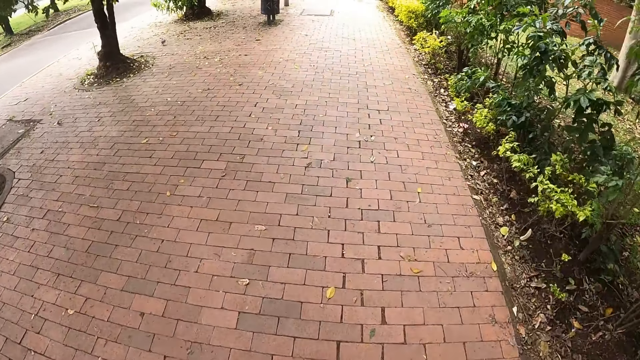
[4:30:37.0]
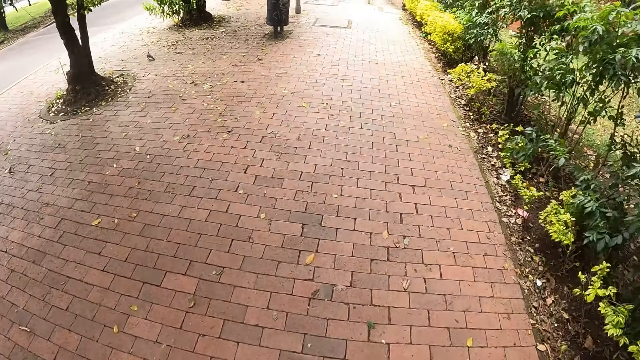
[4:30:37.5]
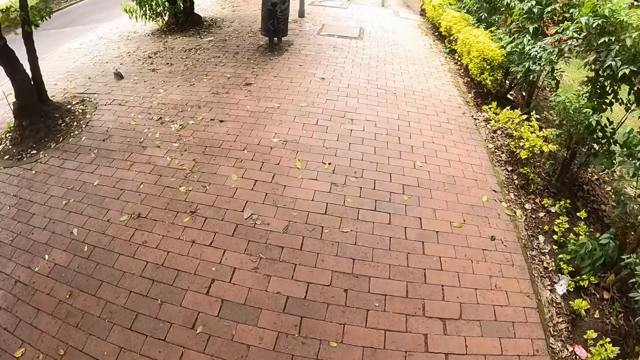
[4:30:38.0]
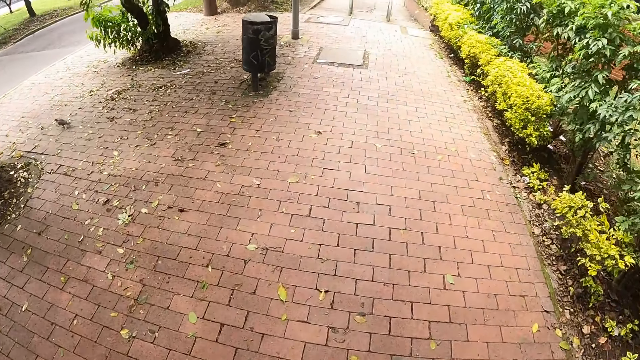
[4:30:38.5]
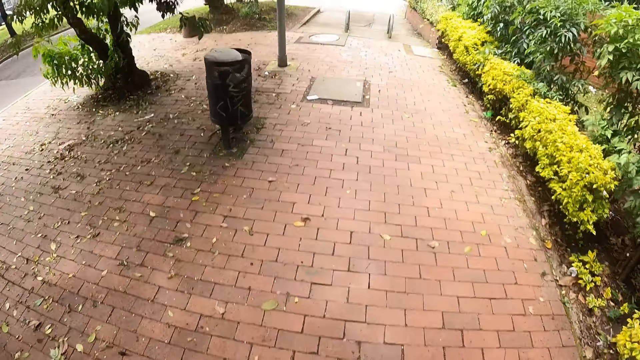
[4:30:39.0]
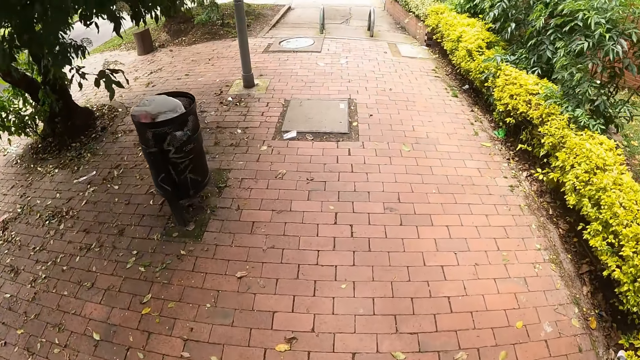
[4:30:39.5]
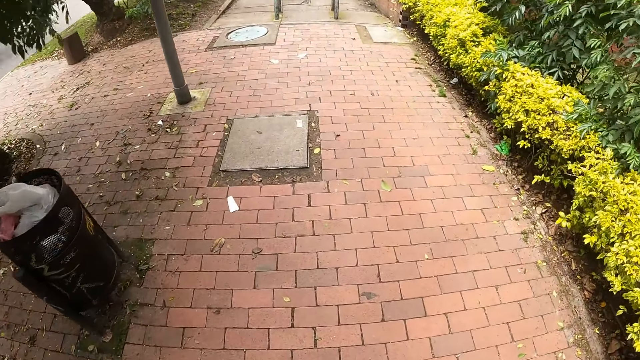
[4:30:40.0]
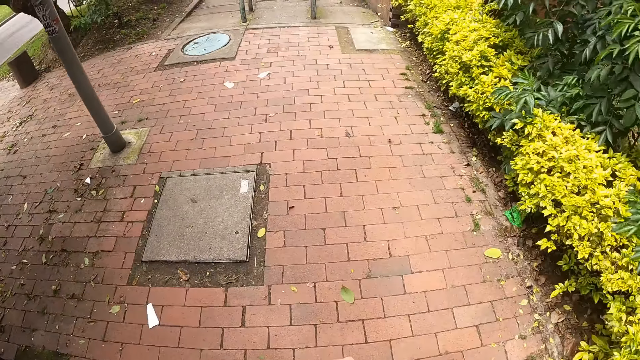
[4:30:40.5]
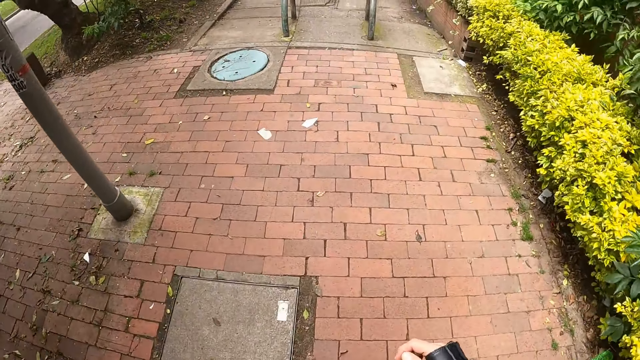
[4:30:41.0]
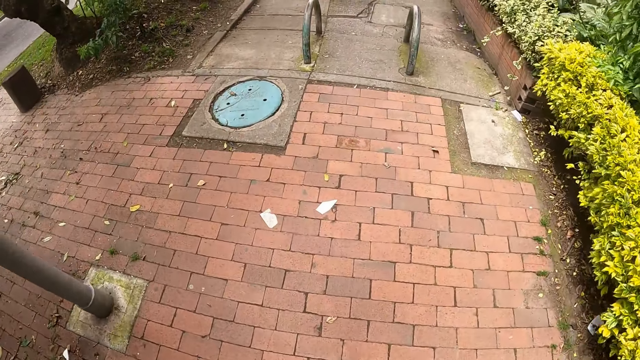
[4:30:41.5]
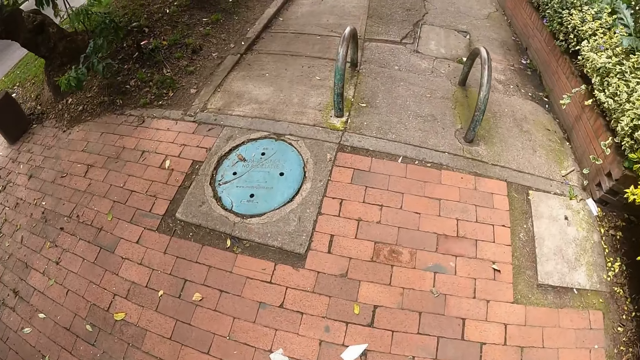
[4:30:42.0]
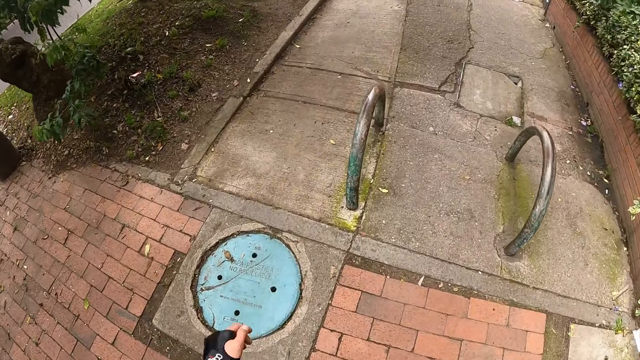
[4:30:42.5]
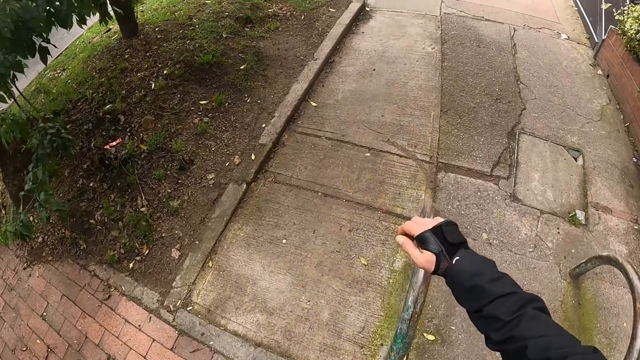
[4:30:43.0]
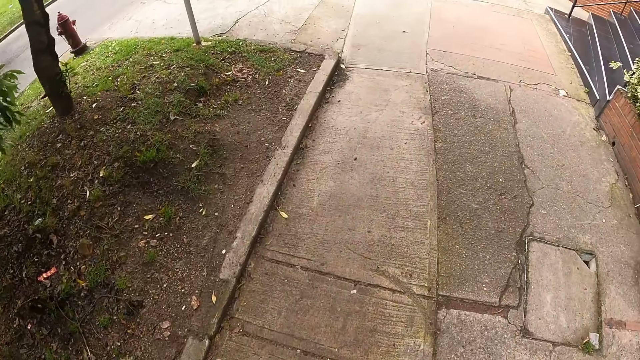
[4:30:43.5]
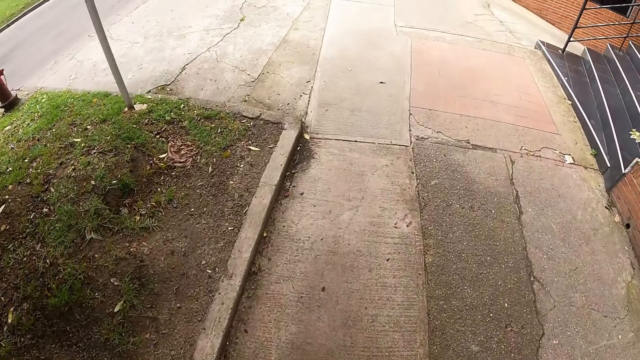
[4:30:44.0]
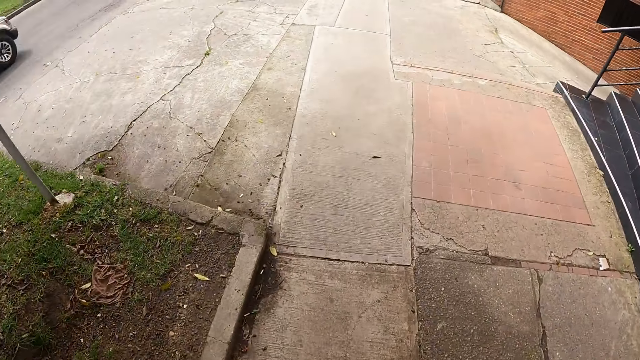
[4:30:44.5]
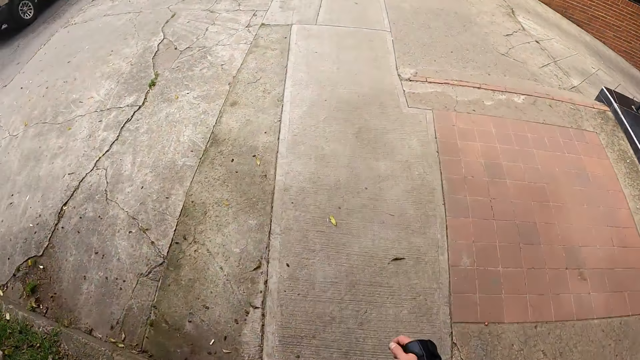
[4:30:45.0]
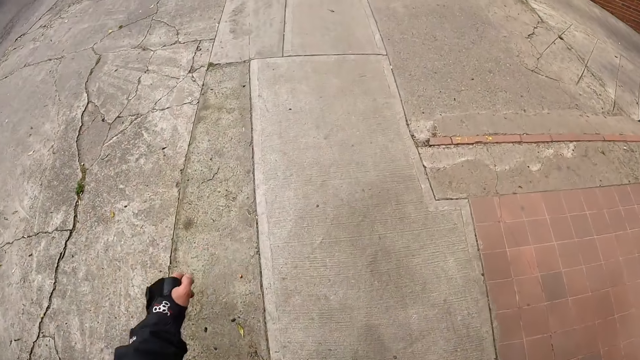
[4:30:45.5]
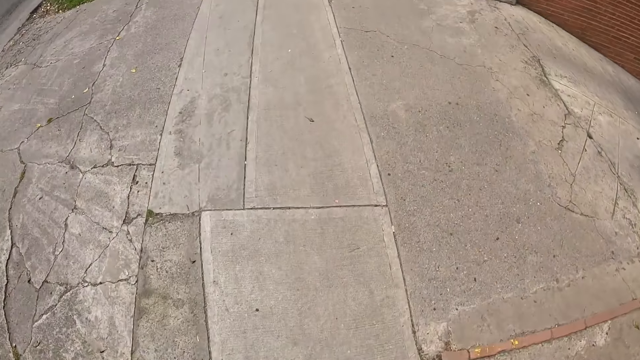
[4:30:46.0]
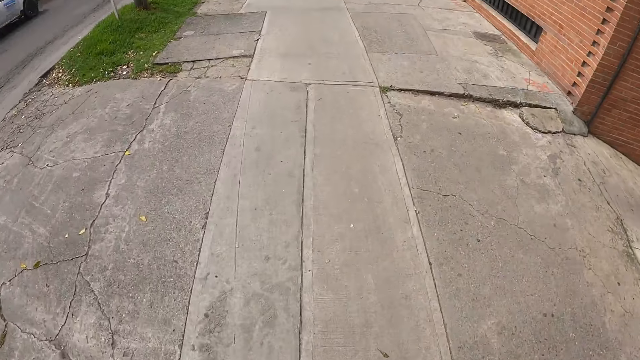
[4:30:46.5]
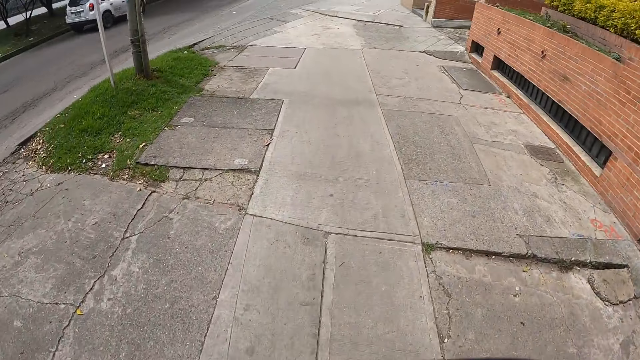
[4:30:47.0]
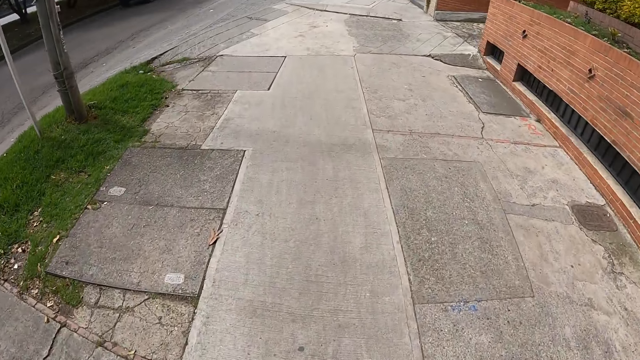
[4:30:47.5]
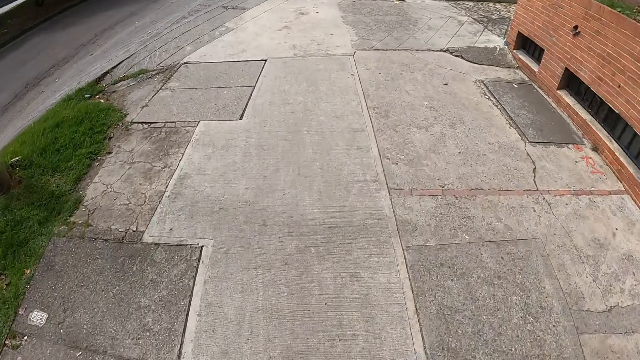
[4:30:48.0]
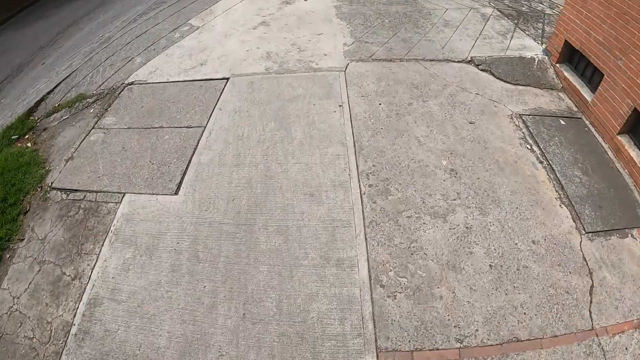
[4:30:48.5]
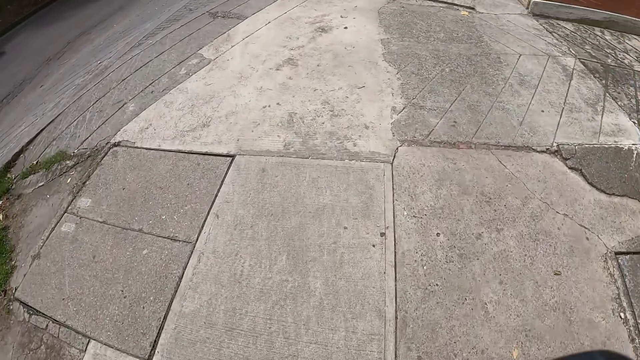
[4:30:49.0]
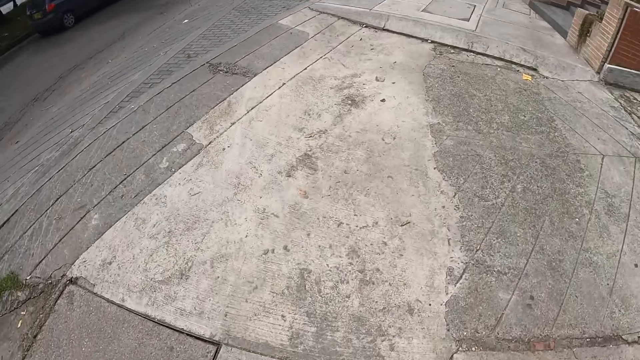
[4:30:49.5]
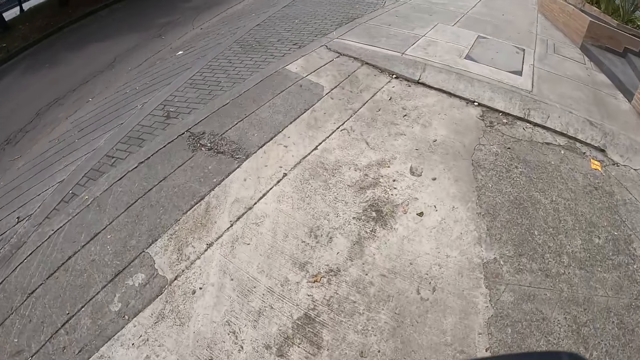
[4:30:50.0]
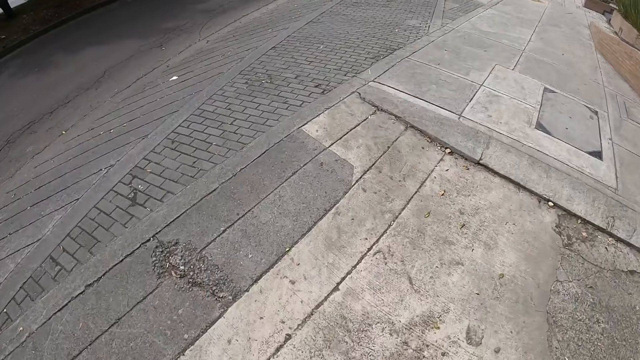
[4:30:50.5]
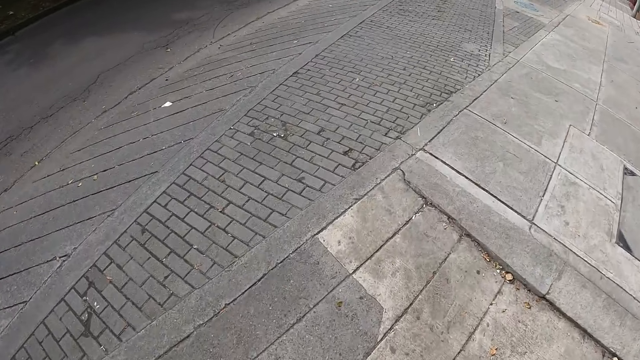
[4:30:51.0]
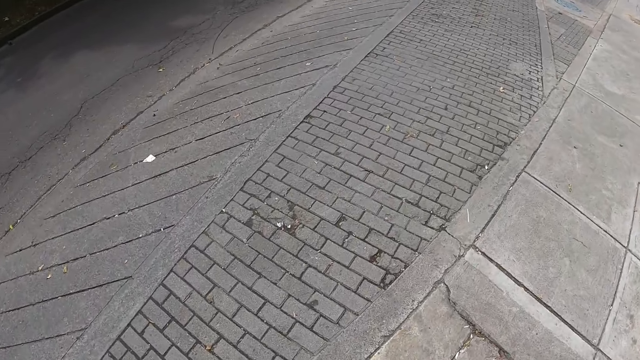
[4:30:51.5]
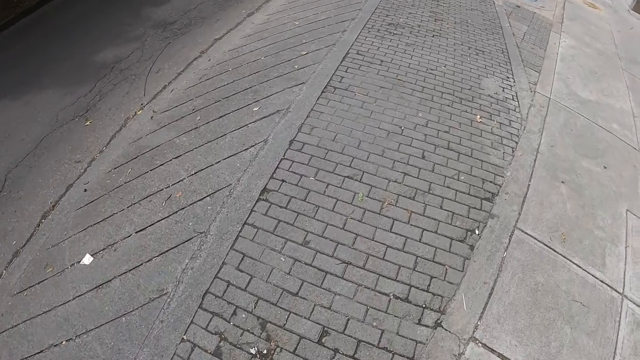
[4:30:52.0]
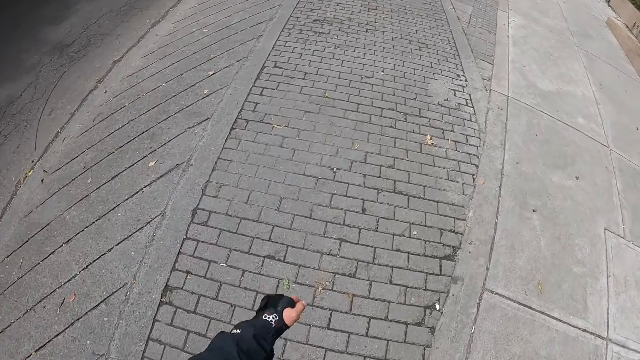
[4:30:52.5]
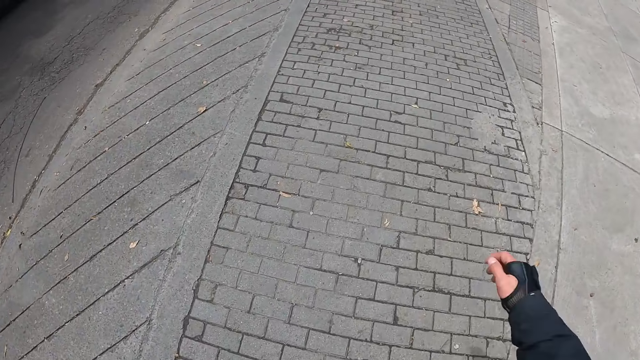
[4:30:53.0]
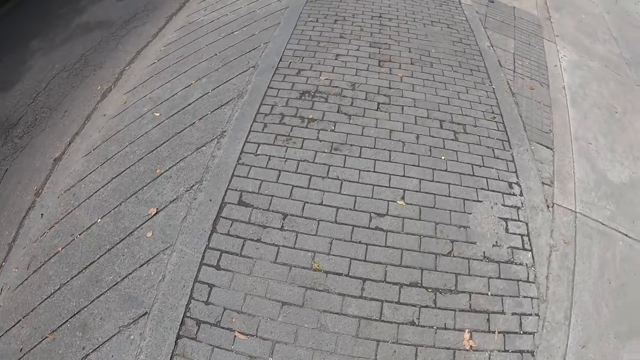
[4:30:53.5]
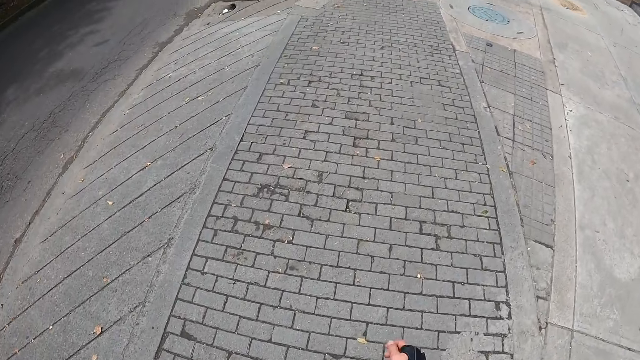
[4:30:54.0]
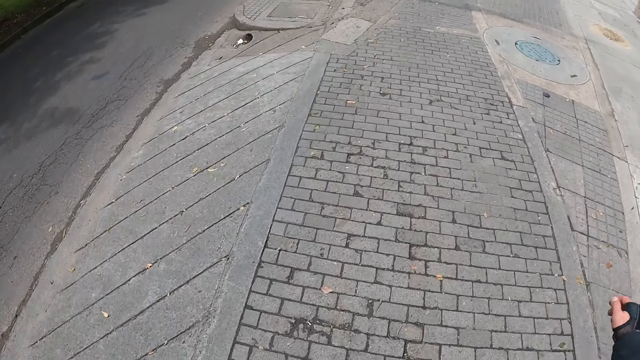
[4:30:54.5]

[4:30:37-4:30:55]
A white jeep drives past the camera wearer. A white car drives past the camera wearer. A blue car drives past the camera wearer.

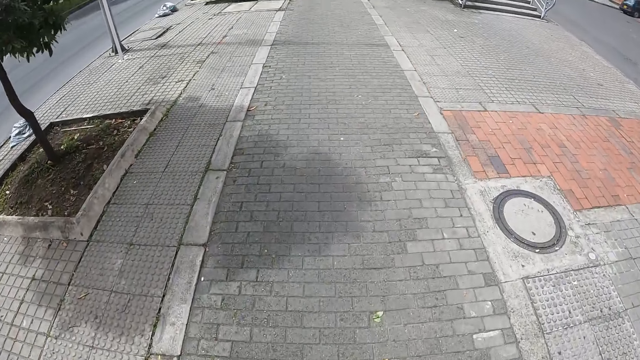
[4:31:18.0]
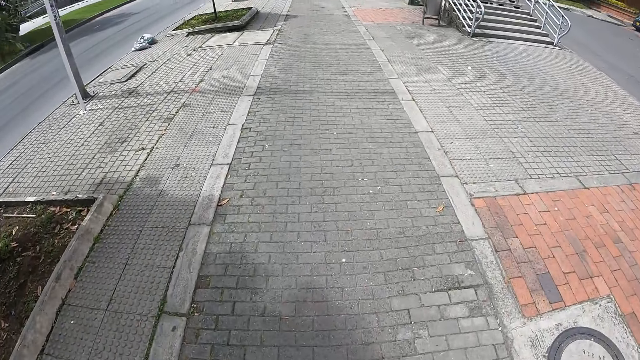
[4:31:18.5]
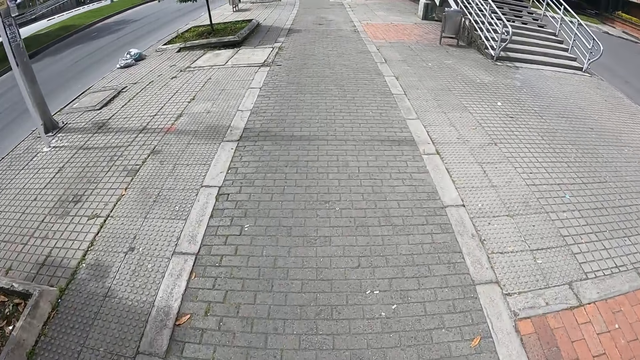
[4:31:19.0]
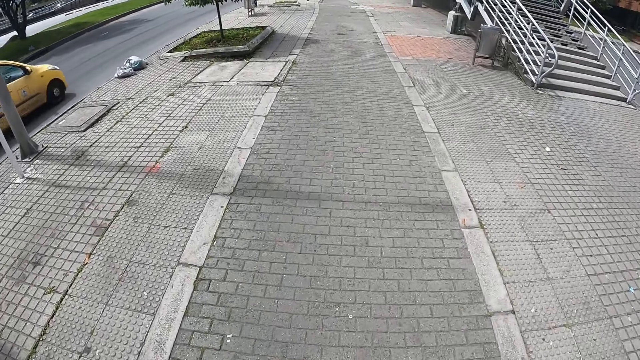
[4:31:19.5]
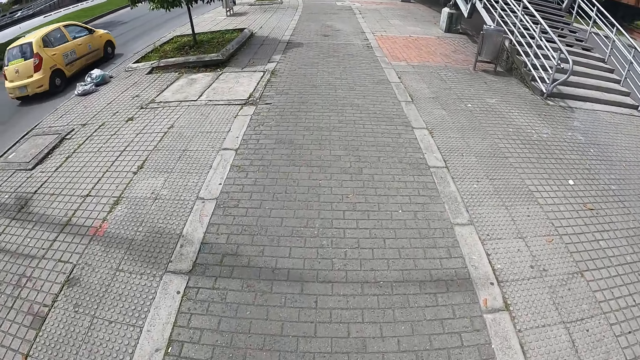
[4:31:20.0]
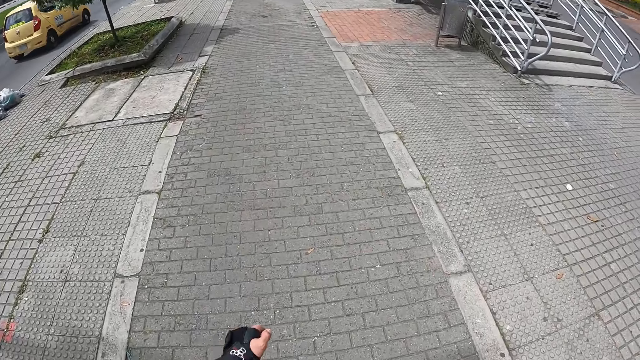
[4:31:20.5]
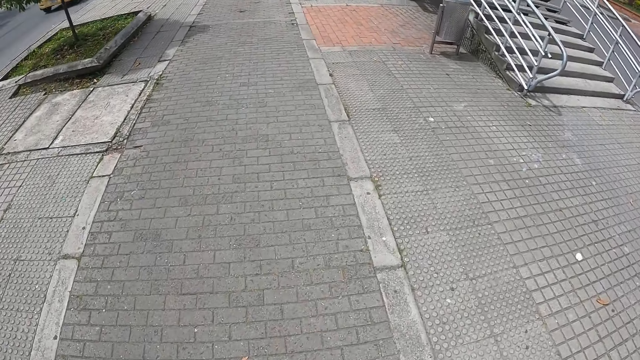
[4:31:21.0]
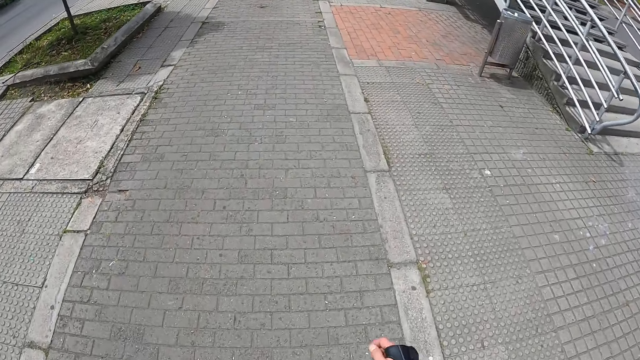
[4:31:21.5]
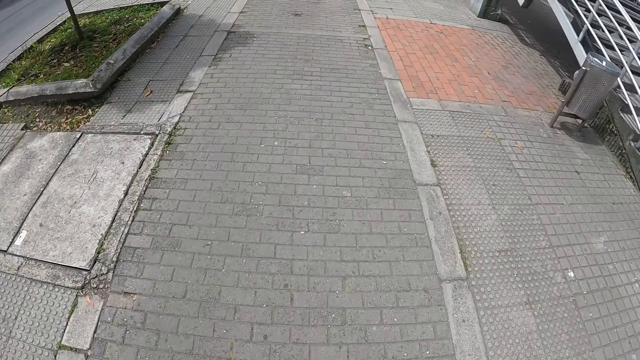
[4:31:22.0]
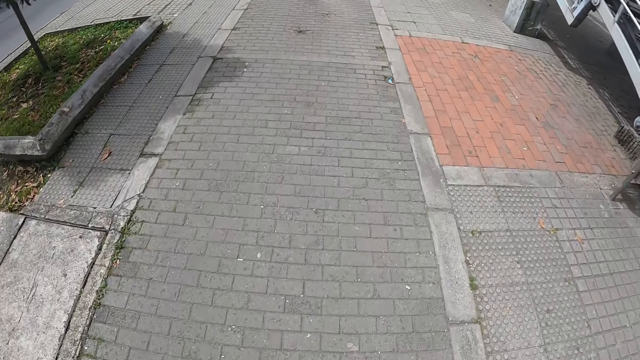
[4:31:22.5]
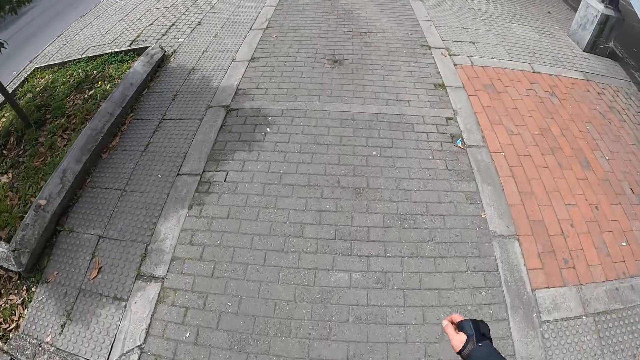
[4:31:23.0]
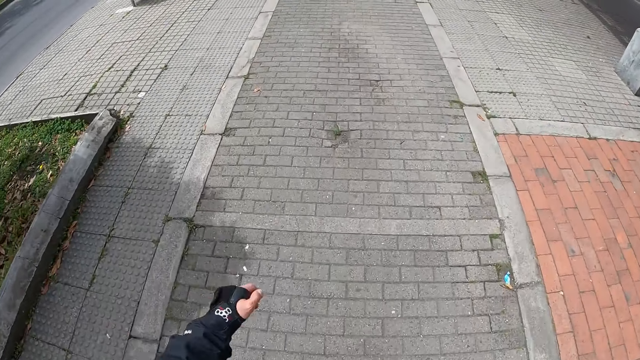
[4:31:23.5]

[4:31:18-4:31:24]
A yellow car drives past the camera wearer.
